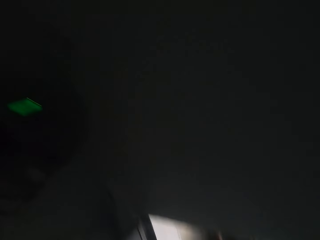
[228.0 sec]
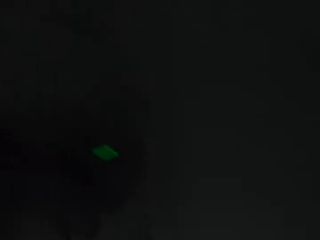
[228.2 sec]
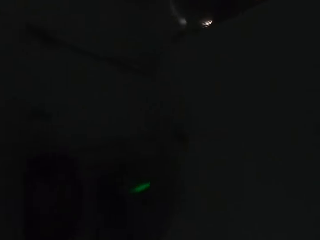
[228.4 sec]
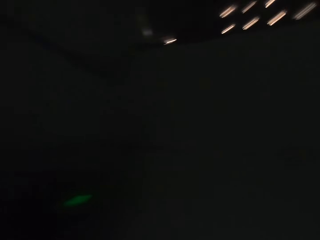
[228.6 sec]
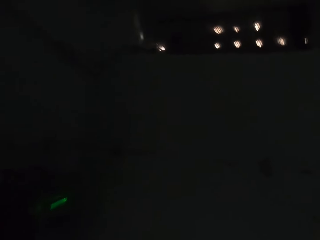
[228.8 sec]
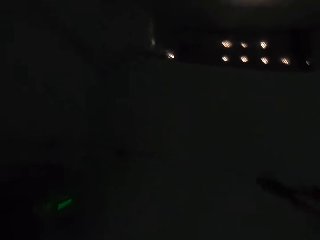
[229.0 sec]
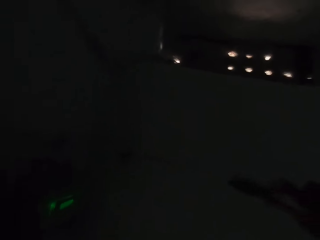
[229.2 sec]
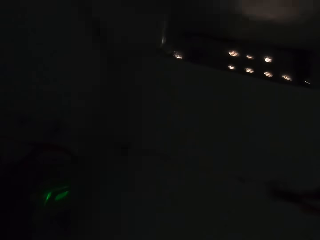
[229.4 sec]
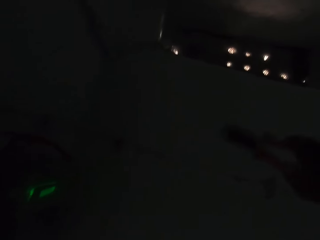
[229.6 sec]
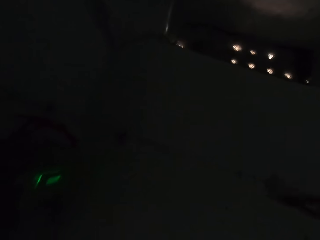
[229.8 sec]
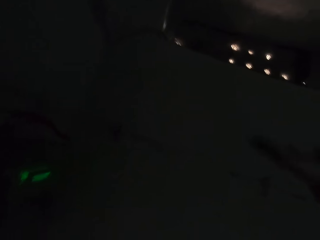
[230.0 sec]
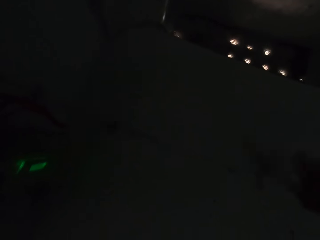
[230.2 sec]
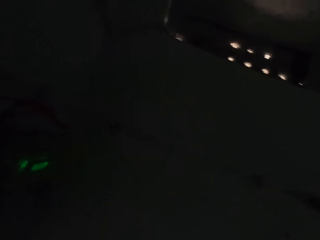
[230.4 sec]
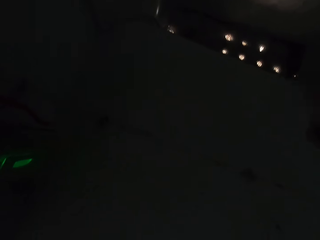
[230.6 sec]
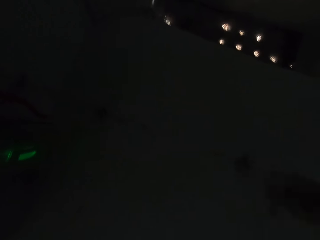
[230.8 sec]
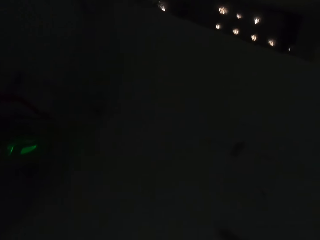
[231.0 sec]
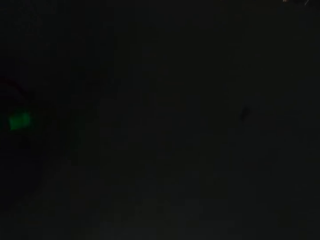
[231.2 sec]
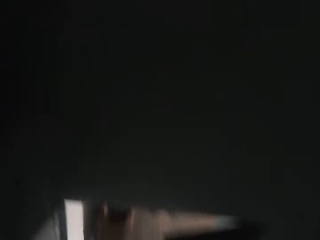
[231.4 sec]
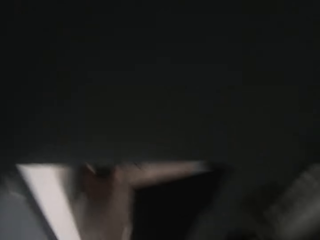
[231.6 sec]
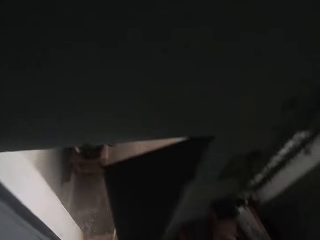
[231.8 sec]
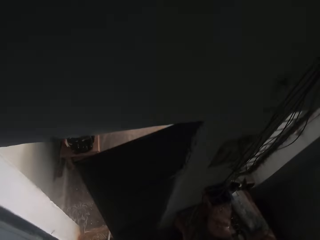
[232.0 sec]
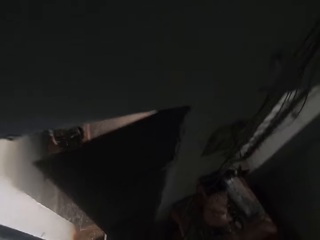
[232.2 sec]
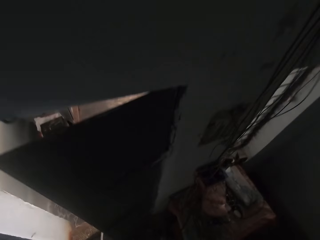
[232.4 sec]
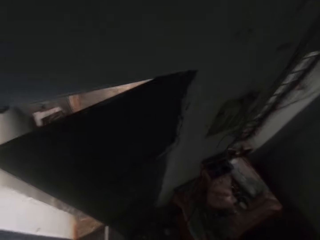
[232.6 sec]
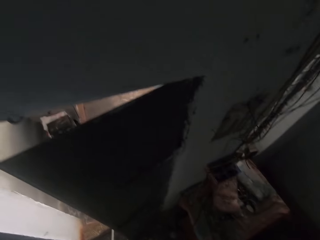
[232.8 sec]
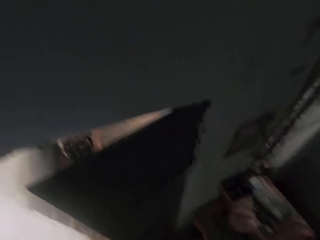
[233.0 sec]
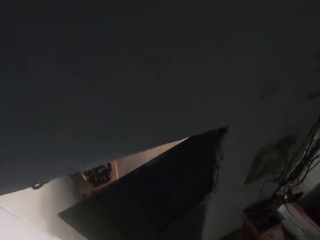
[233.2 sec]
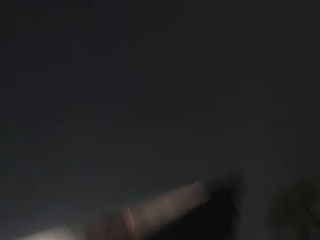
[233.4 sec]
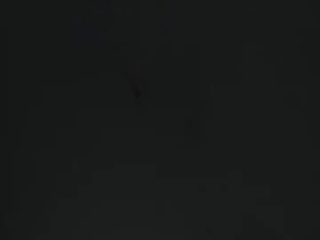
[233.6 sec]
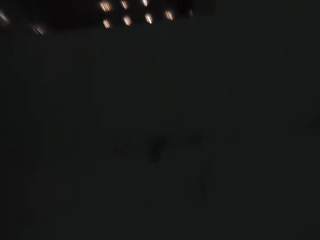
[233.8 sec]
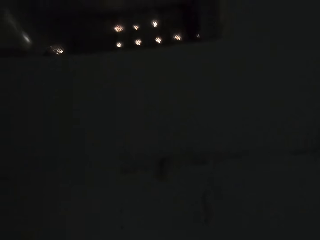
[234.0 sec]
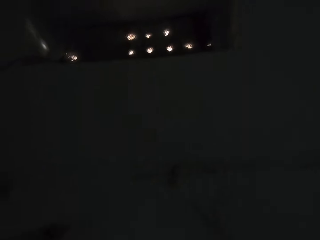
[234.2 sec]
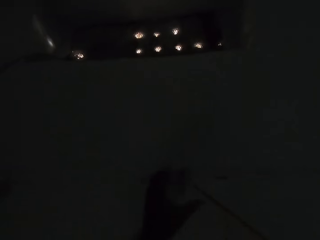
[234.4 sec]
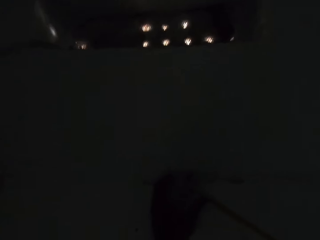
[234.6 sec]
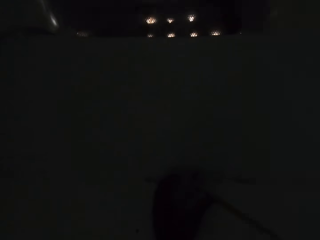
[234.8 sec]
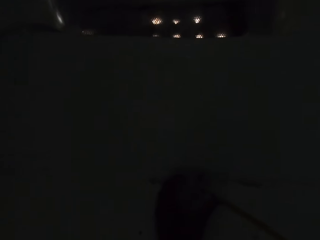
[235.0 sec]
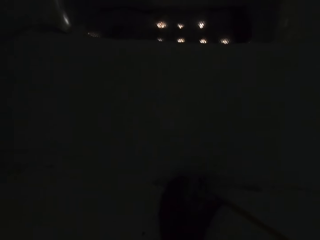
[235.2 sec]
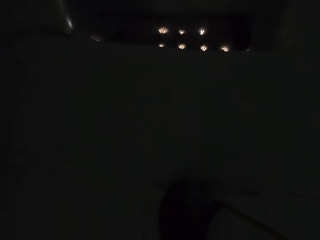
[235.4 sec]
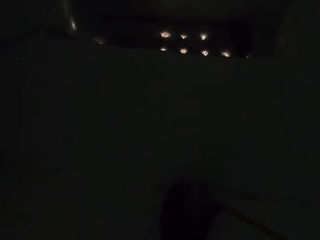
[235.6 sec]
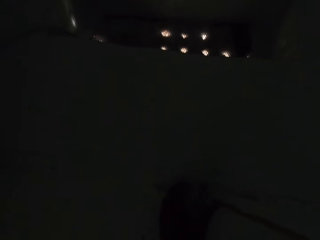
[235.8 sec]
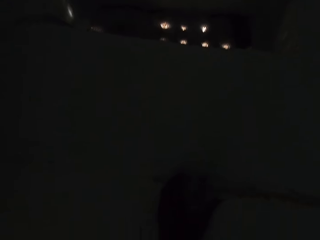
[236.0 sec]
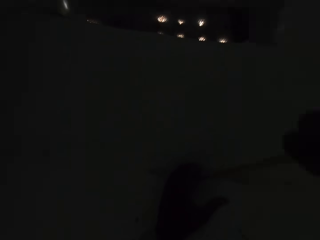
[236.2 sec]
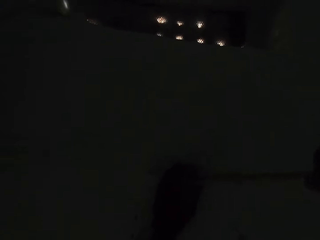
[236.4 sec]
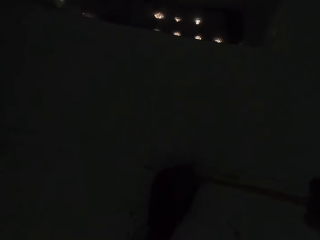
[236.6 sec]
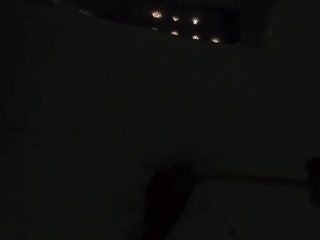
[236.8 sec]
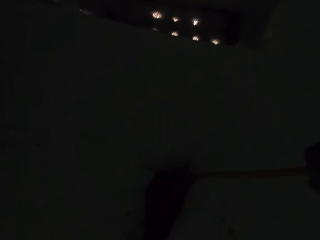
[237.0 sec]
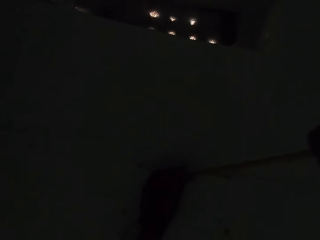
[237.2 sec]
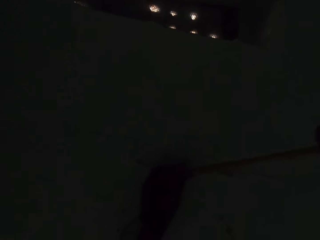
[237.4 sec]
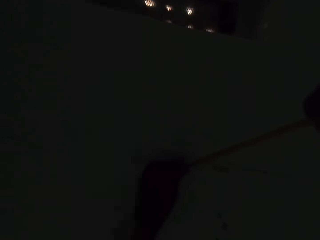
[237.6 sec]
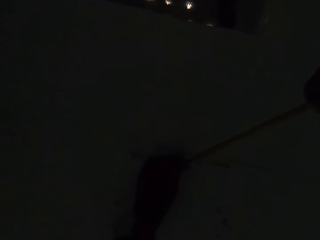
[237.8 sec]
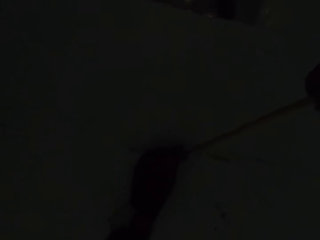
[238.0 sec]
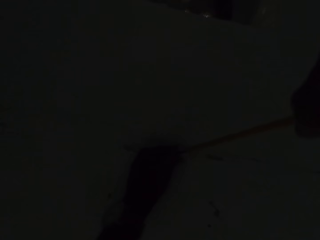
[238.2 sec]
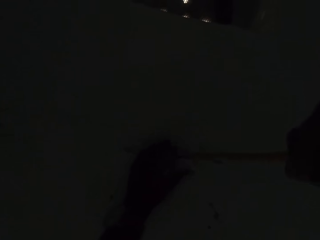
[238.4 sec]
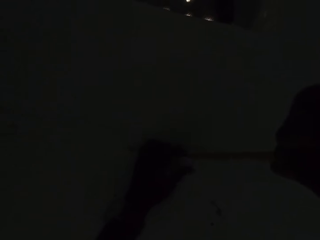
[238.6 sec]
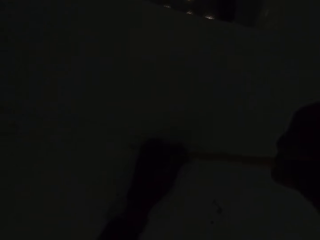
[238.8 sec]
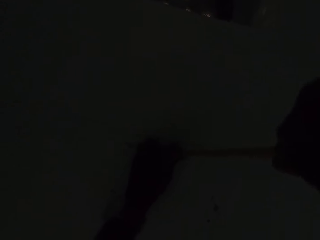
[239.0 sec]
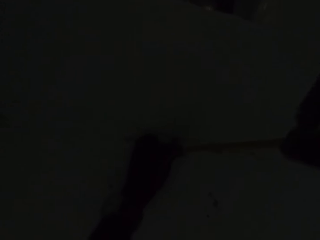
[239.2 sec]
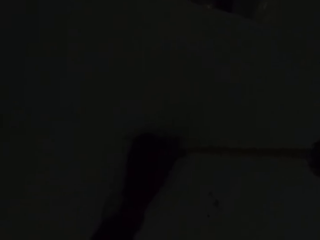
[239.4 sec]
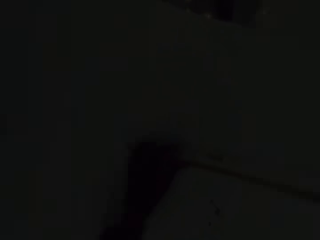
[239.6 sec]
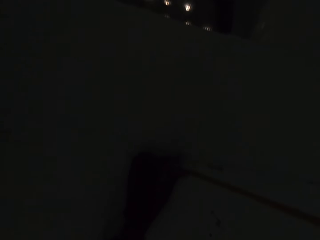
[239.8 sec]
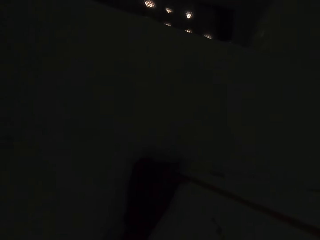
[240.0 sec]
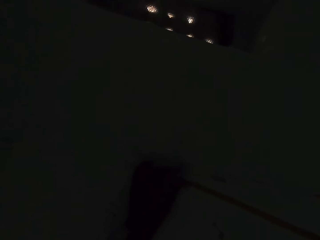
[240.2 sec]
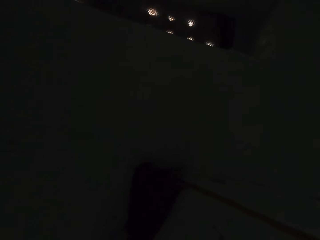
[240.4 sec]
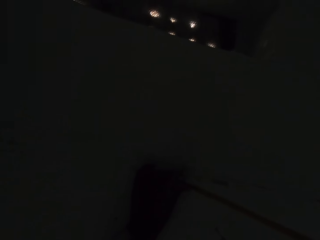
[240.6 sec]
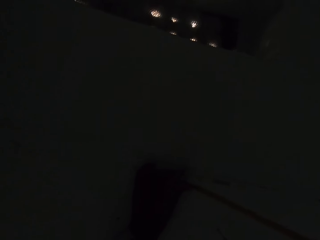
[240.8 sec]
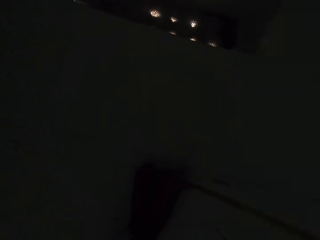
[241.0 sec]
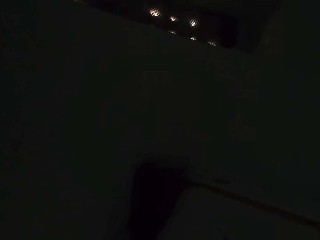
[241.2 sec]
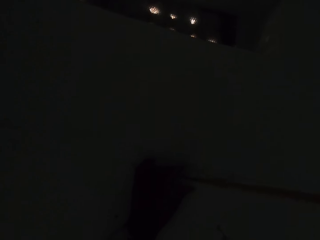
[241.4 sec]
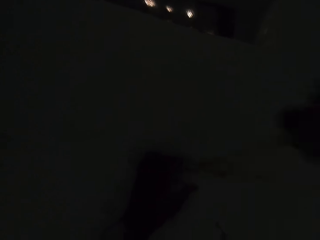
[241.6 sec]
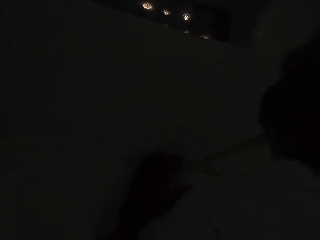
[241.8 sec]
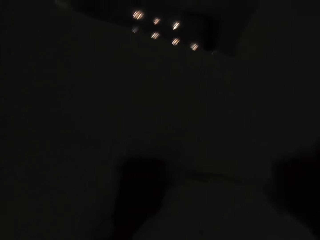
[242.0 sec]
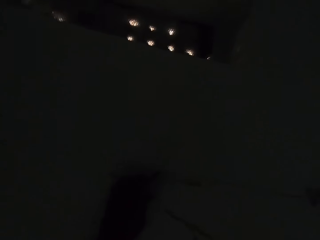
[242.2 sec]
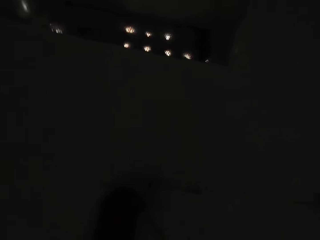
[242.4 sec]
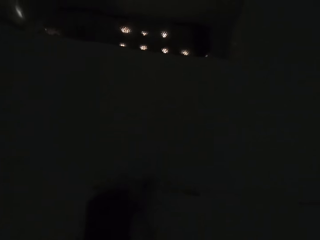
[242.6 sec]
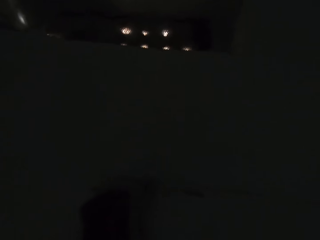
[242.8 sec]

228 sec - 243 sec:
The camera wearer stares around. They talk to a person. They hit the wall with pliers. They stare around. The person talks to the camera wearer. The camera wearer puts the pliers down. They stare around. They grab the conduits on the wall with both hands. They remove something from the wall. The person talks to the camera wearer. The camera wearer stares at the wall.

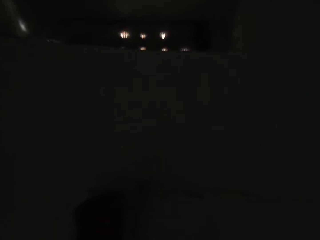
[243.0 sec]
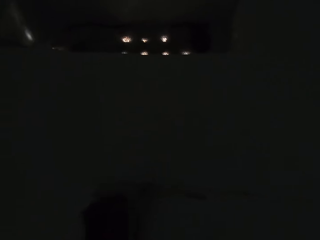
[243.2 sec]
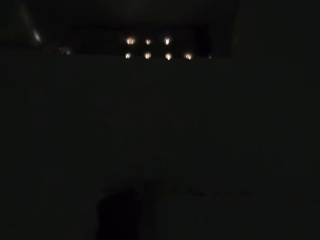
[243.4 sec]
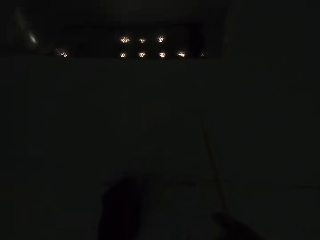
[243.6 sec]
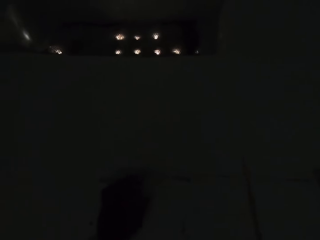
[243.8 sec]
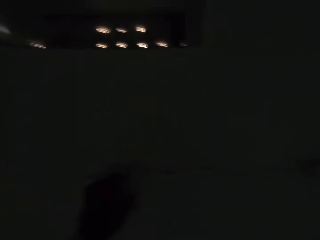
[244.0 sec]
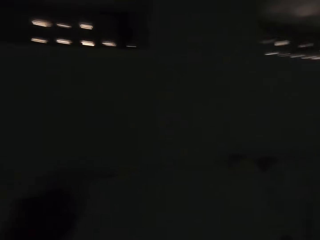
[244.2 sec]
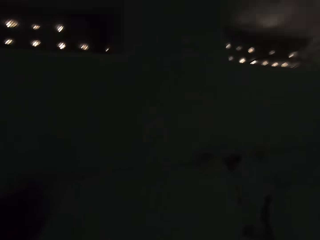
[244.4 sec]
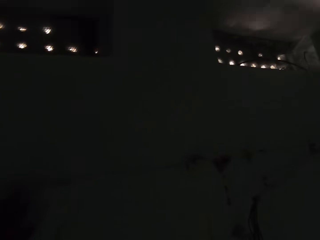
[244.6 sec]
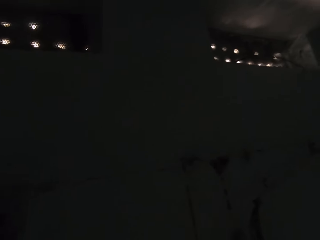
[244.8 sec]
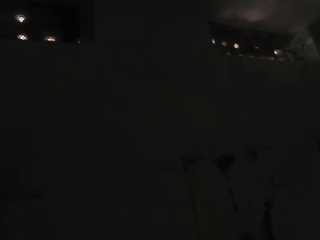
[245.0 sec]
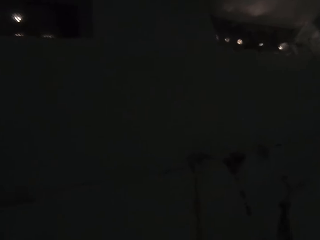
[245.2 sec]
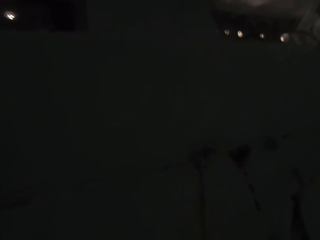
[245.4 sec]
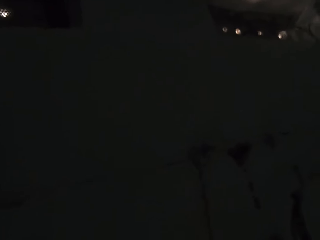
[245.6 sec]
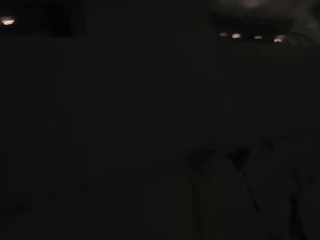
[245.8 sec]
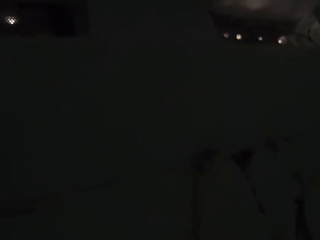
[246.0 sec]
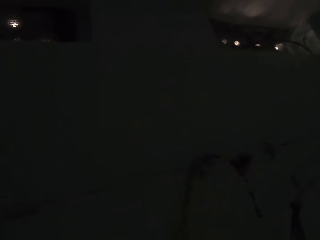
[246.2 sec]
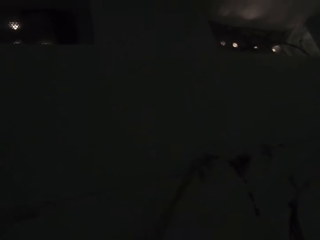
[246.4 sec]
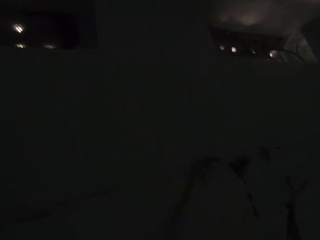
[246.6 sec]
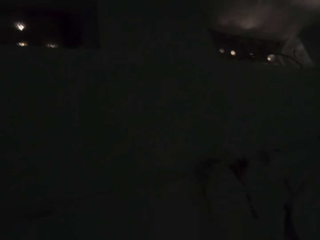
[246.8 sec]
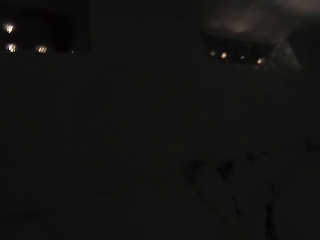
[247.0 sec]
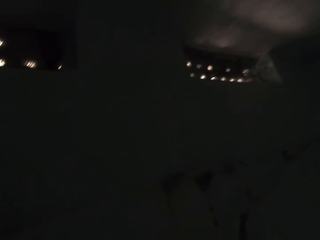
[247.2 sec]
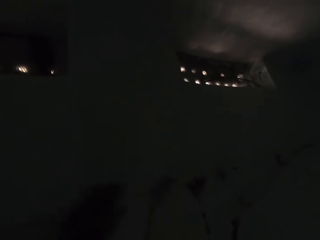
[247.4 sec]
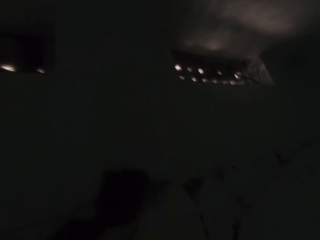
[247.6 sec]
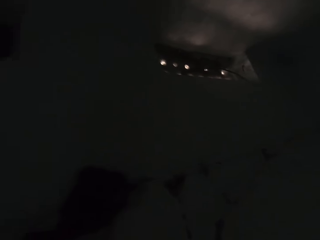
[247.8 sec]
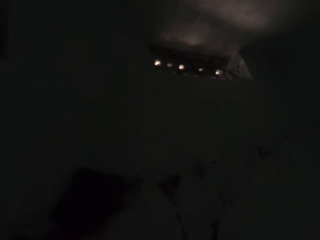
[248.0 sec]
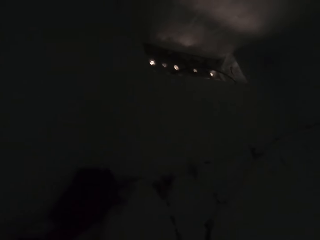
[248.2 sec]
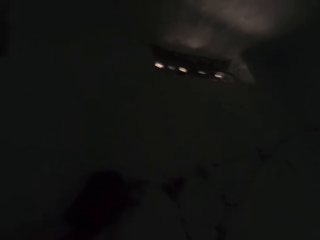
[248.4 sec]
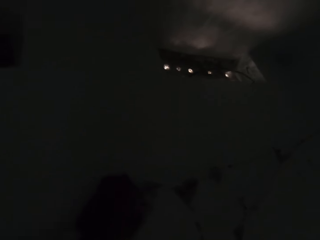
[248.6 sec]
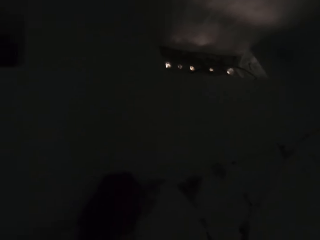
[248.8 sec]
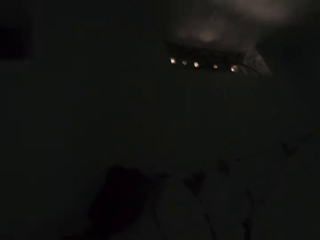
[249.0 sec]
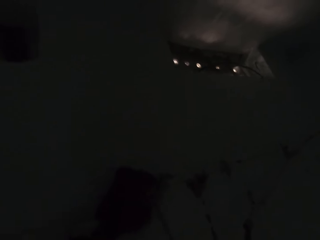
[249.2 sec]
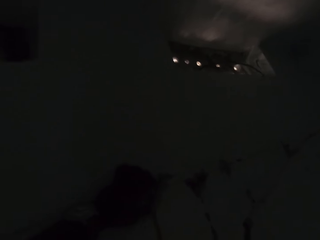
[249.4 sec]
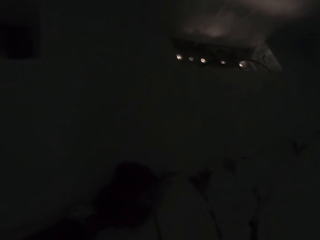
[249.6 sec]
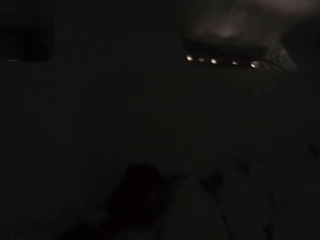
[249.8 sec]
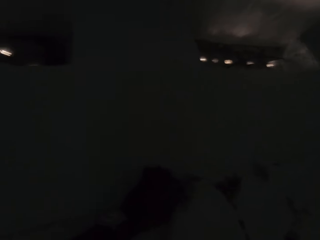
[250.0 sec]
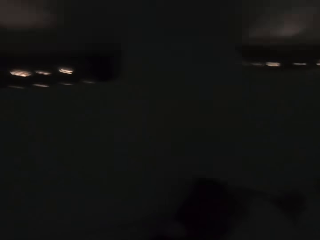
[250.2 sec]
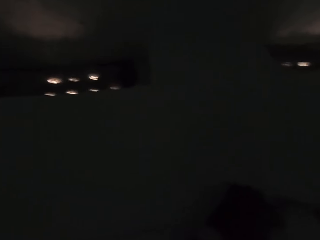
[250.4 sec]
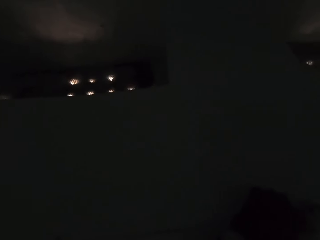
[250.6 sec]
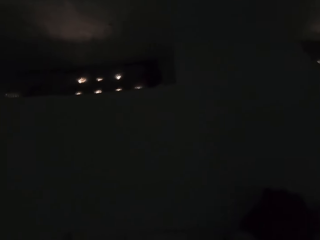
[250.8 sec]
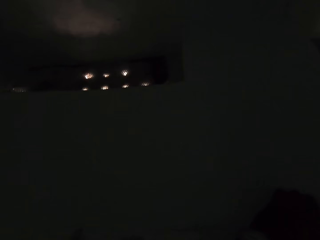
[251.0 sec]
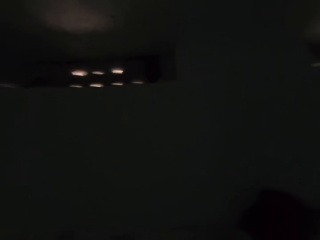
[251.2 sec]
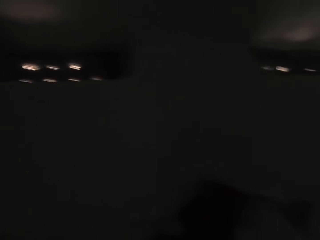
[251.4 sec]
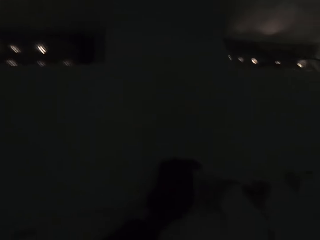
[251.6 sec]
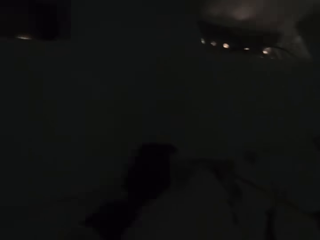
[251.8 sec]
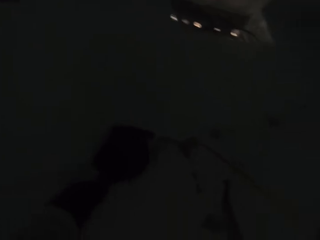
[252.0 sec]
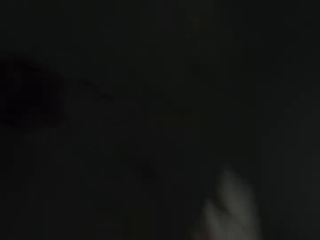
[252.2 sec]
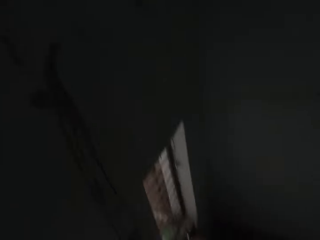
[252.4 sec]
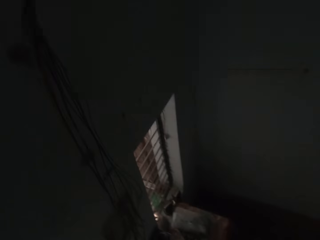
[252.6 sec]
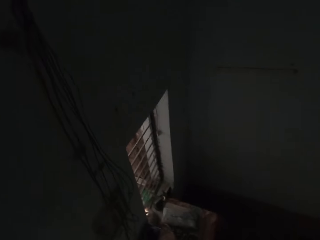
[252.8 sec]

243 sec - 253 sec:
The camera wearer hits the wall. They stare at the wall. A person talks to the camera wearer. The camera wearer stares around.
